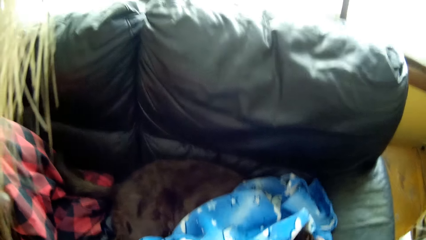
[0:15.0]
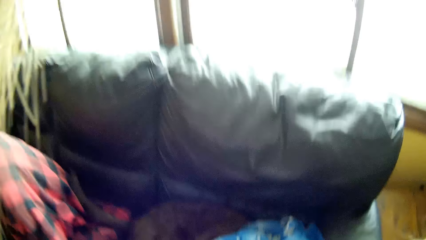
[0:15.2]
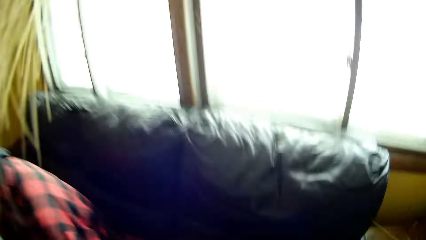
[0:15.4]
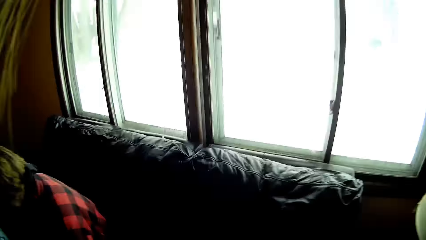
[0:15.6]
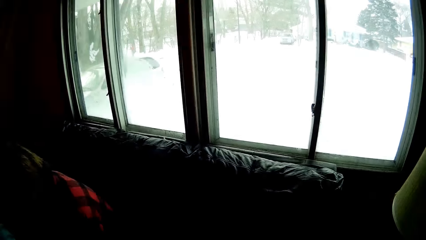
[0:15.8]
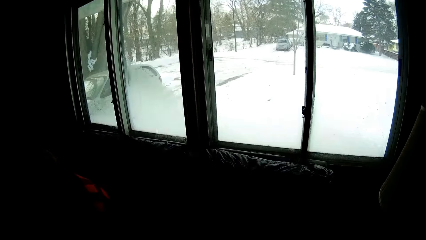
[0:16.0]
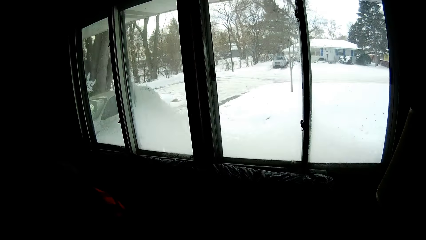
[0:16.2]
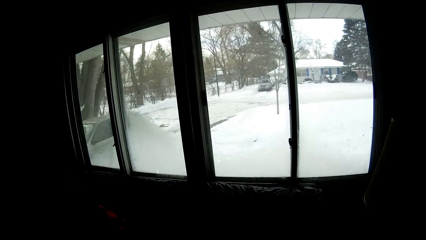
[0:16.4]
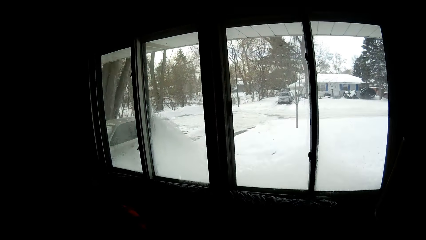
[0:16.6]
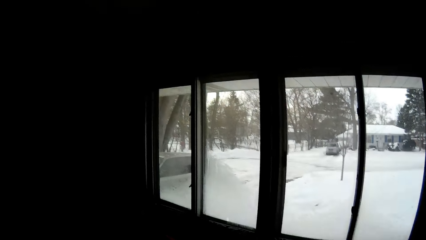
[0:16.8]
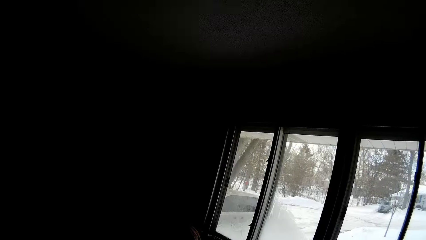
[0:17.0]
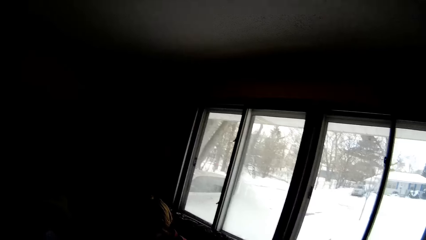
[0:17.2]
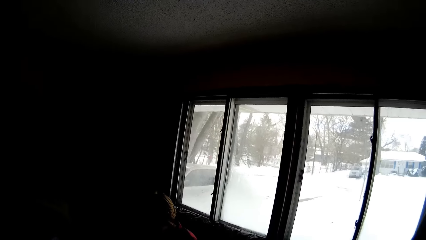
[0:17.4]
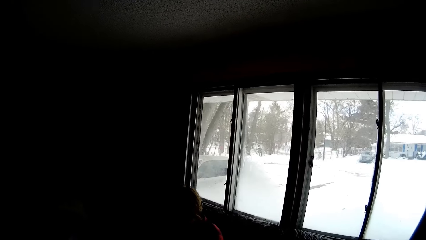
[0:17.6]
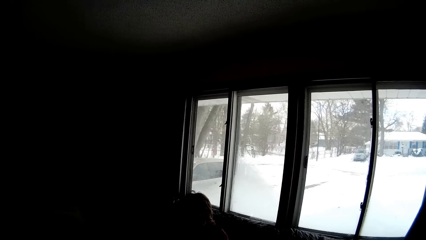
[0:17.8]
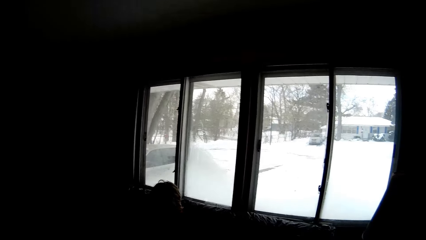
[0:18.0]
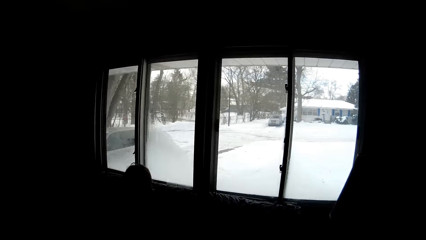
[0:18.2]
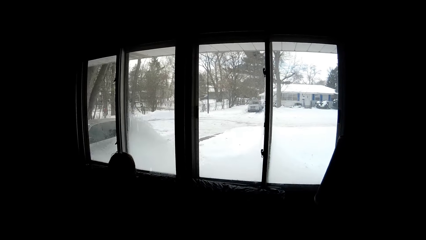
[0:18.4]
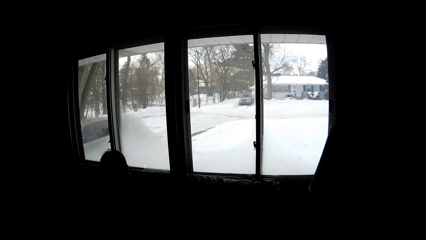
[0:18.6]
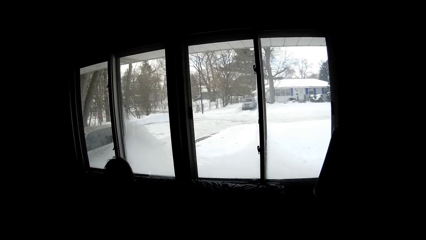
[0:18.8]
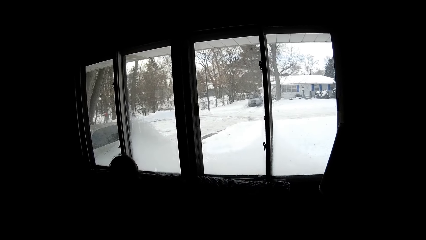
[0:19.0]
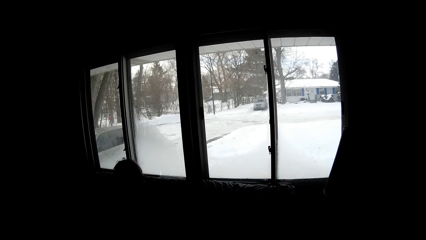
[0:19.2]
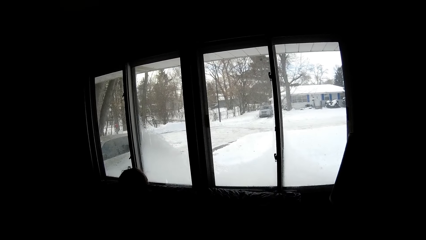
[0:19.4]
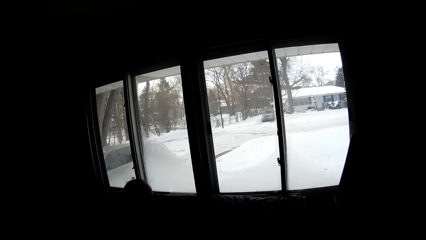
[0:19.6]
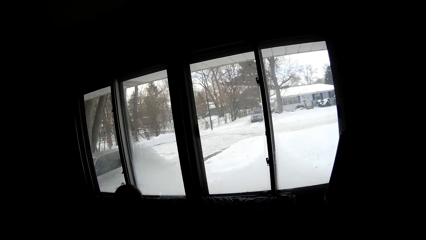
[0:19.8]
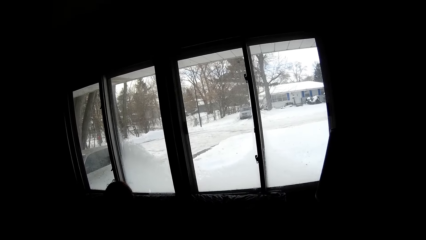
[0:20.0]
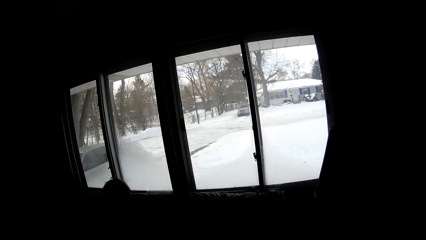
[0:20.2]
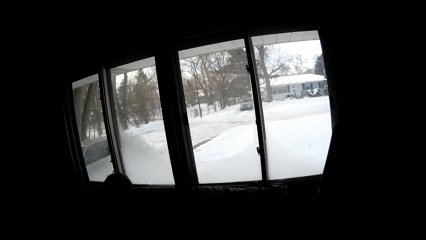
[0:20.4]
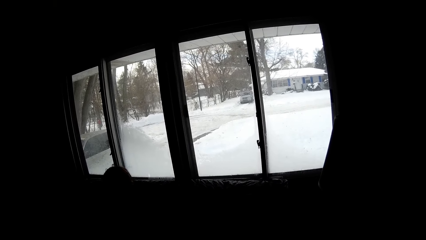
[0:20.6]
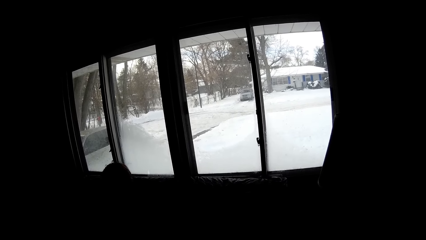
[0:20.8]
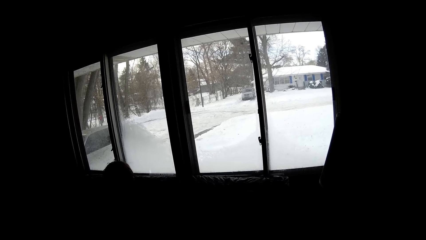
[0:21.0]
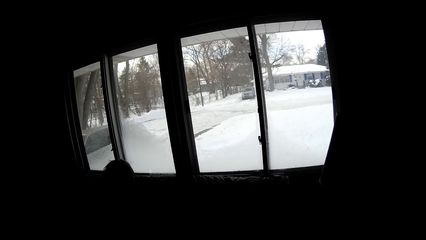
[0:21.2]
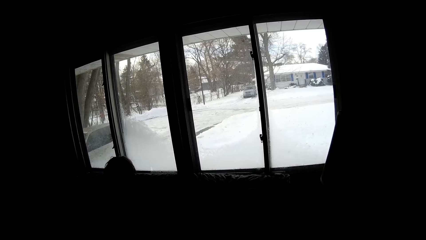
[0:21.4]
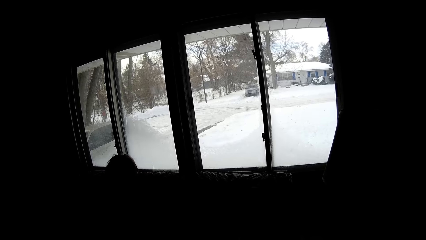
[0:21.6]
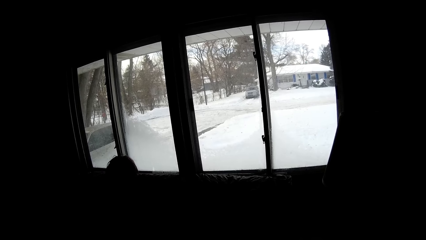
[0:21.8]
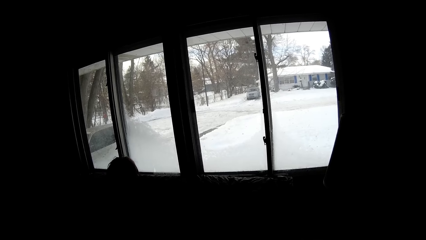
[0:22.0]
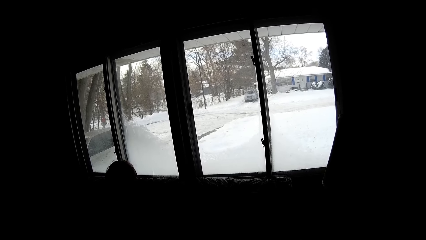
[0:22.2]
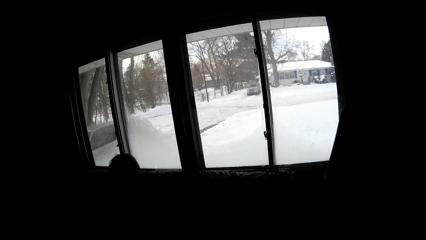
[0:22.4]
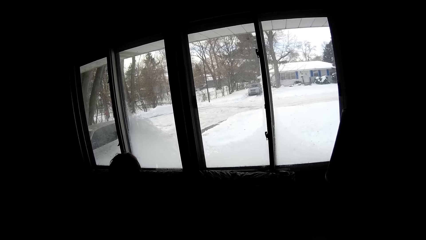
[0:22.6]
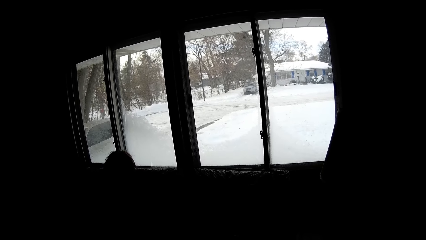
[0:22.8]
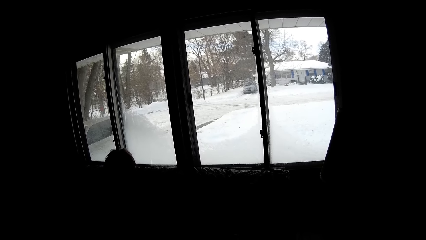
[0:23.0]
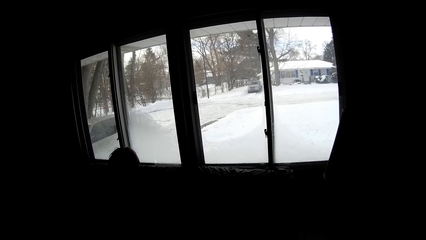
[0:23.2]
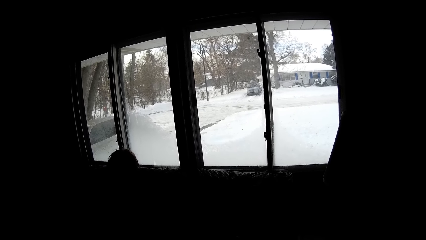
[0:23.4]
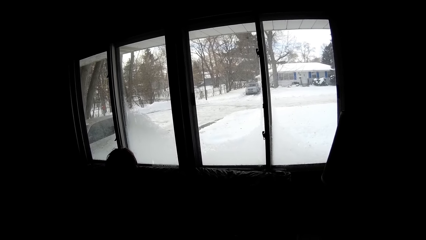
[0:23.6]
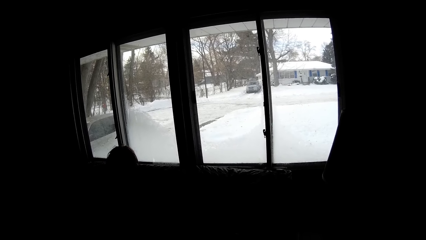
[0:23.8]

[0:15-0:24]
The camera wearer looks outside through the window. A man leans backwards. The camera wearer looks around.

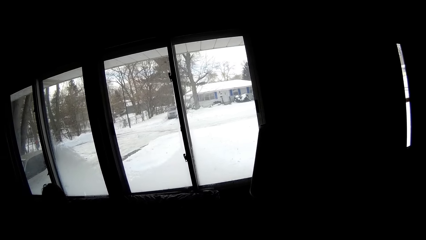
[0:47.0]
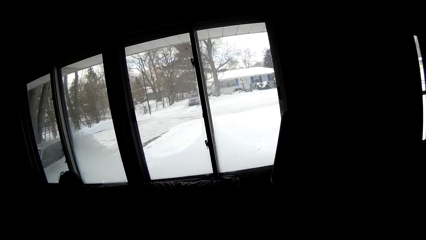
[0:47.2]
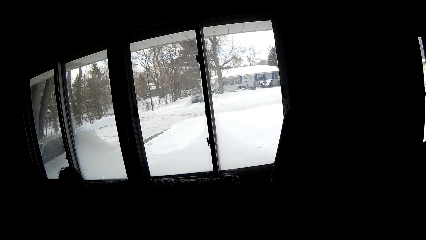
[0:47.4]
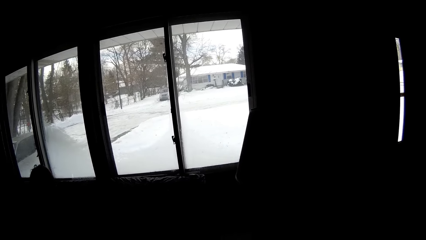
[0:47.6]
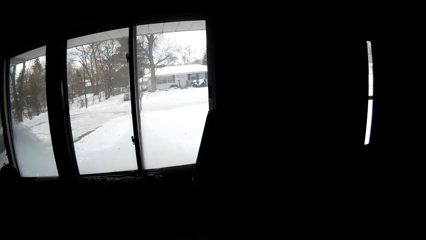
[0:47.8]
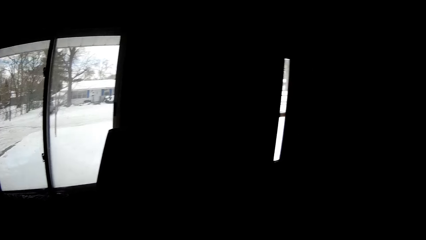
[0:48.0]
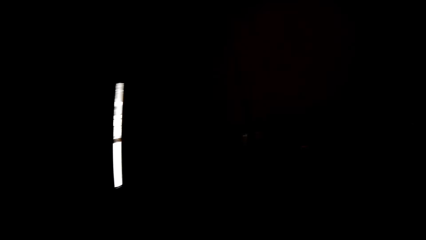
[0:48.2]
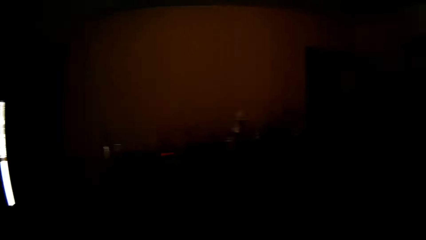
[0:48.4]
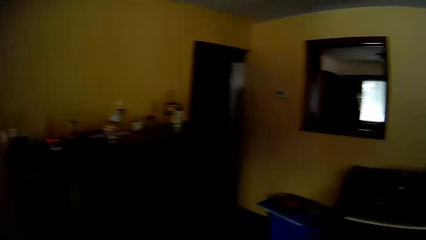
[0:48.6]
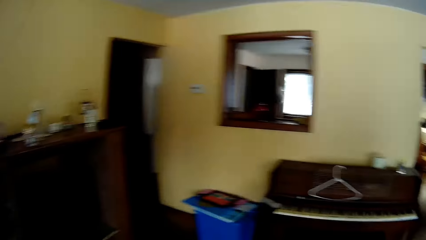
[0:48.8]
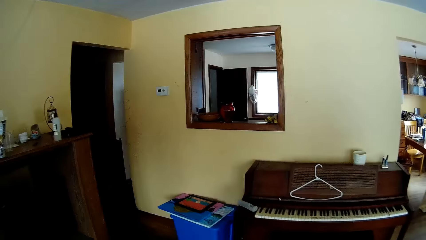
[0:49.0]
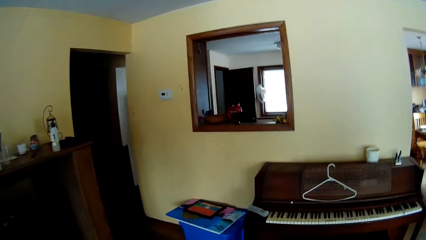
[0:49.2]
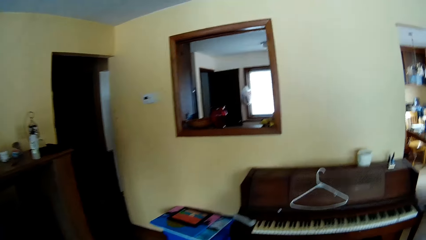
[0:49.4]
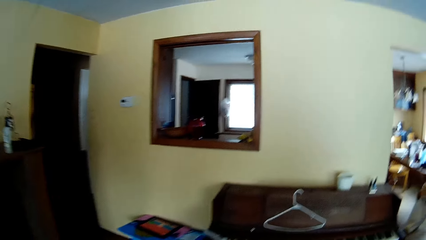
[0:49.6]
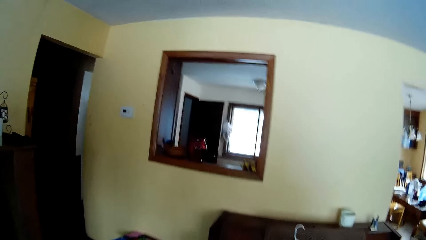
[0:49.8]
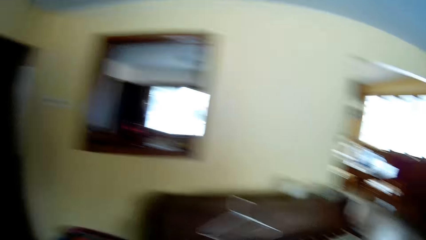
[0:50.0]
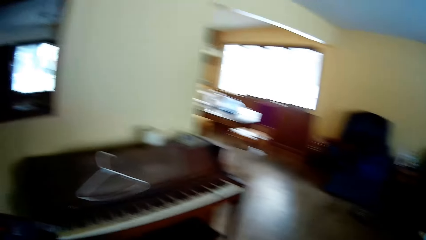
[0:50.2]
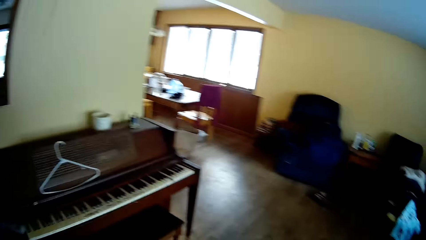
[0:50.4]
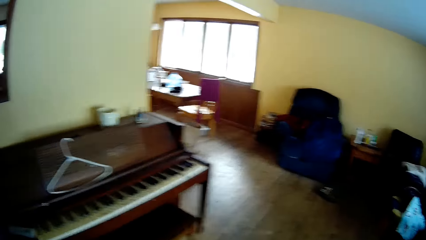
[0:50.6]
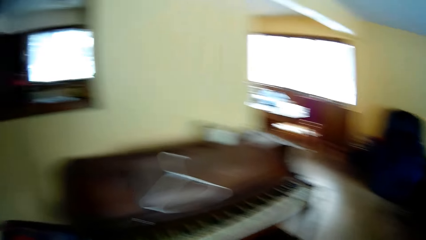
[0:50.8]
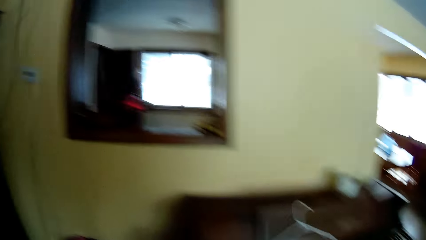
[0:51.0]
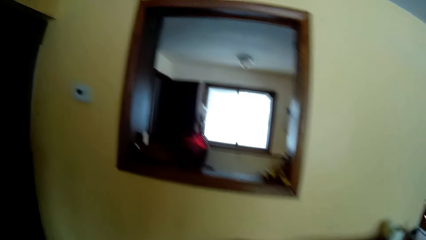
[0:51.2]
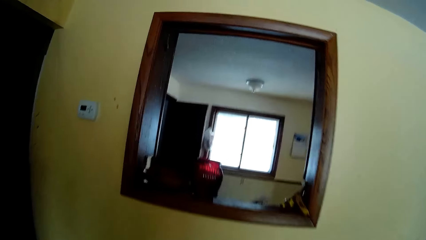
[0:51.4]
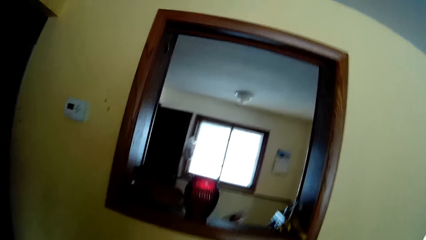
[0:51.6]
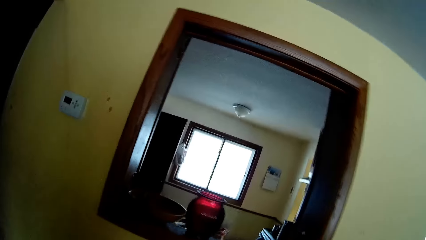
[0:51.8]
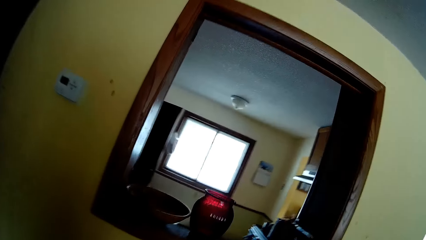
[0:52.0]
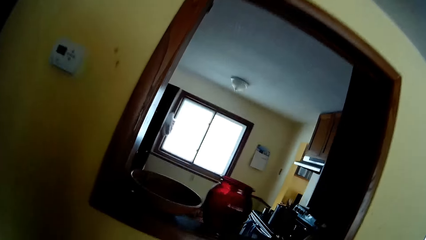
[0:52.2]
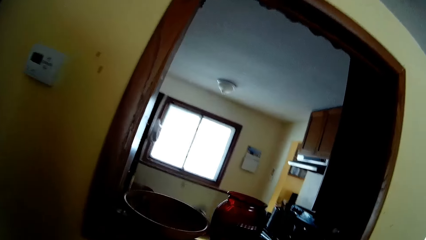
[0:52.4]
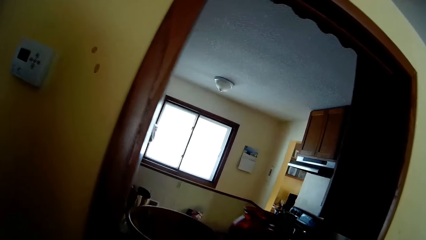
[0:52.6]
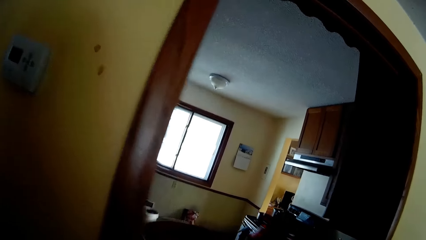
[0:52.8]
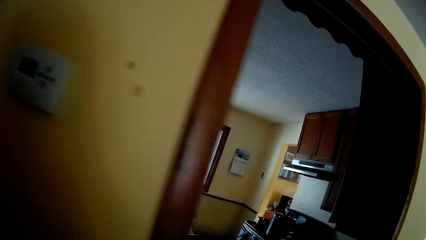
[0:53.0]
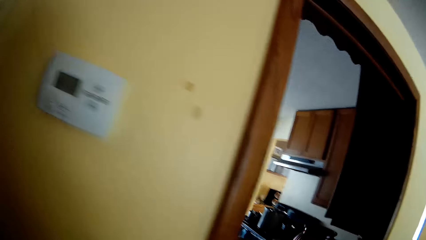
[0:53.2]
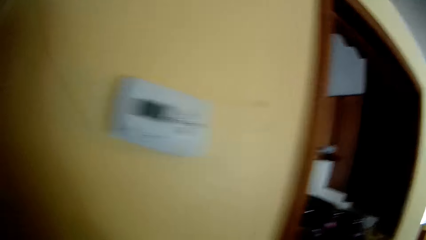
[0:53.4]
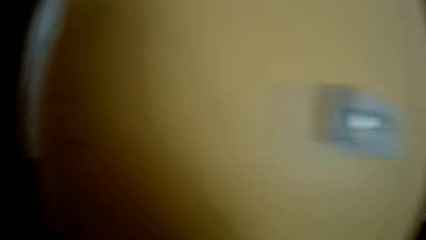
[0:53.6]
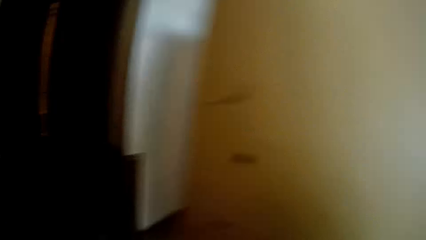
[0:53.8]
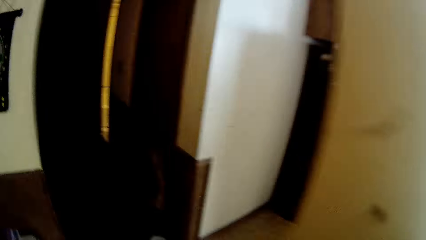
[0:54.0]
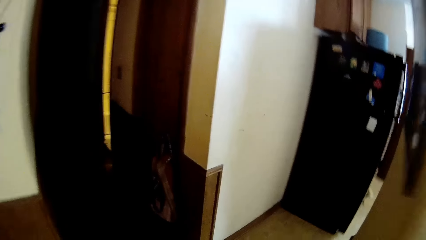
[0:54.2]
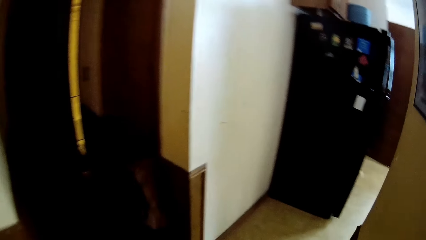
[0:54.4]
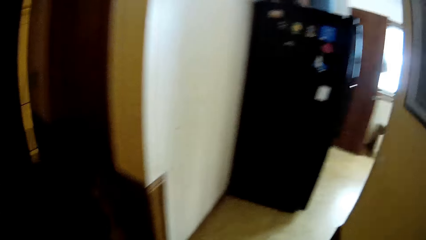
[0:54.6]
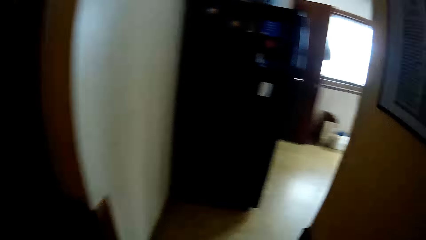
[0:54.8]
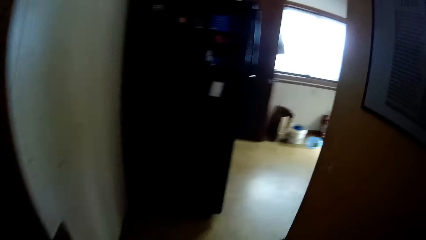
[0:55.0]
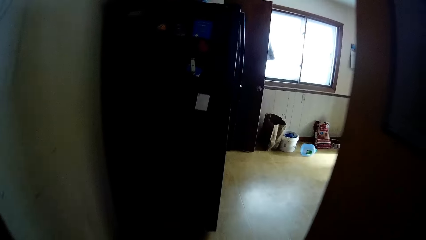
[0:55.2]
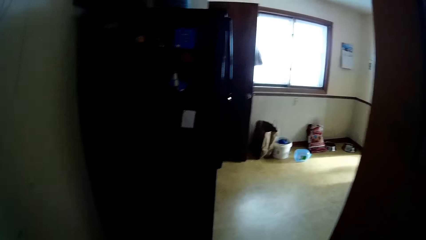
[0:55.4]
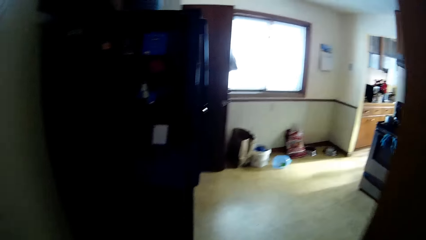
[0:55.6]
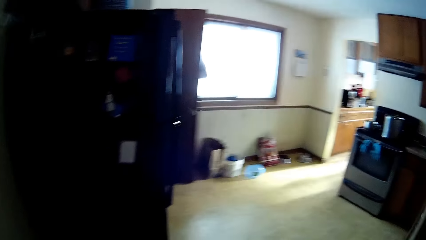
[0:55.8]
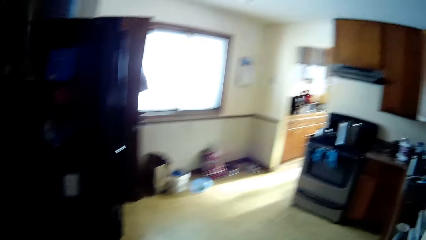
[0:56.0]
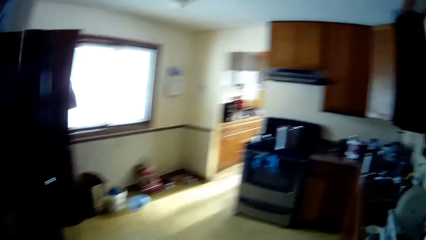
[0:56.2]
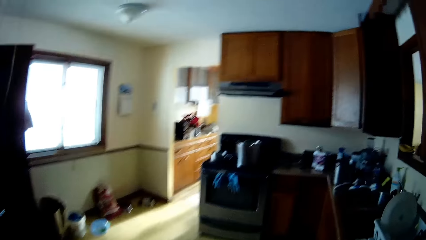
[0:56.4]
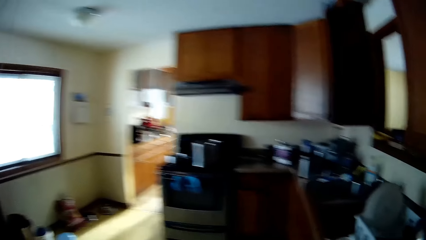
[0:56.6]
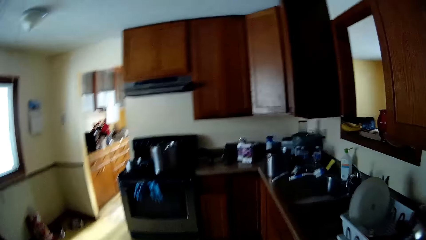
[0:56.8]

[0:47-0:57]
The camera wearer walks around the house.
